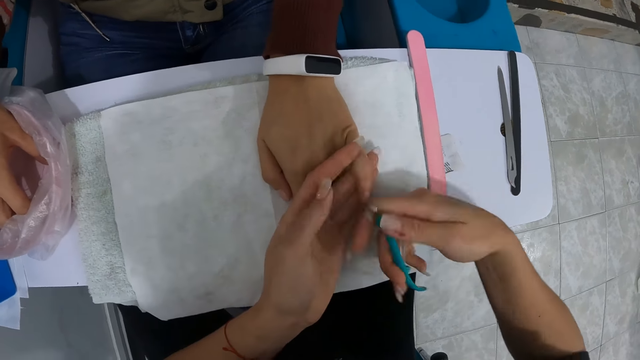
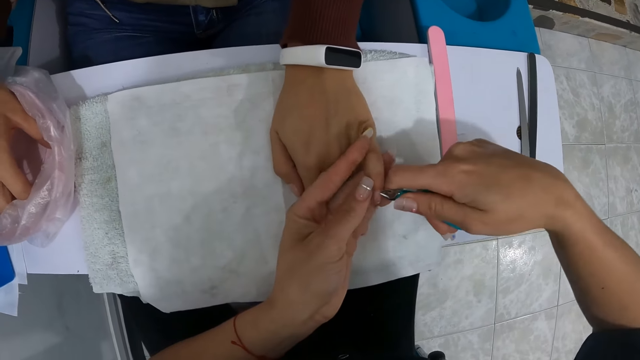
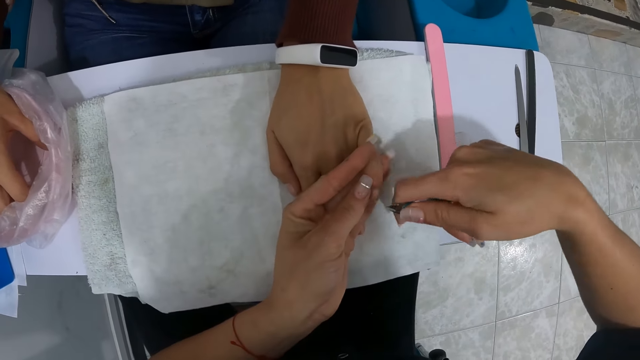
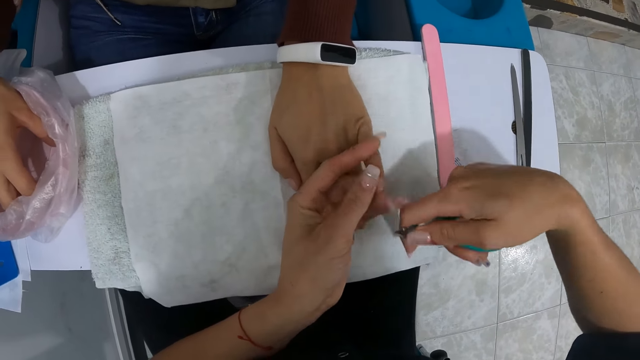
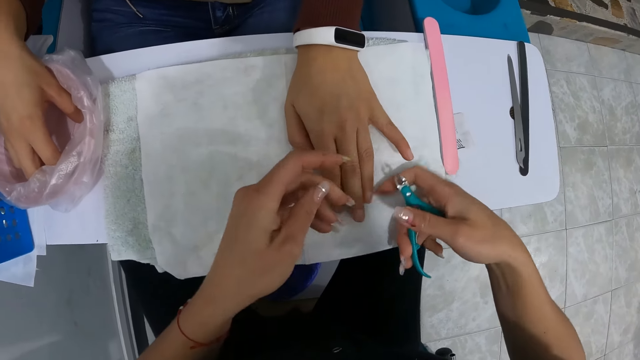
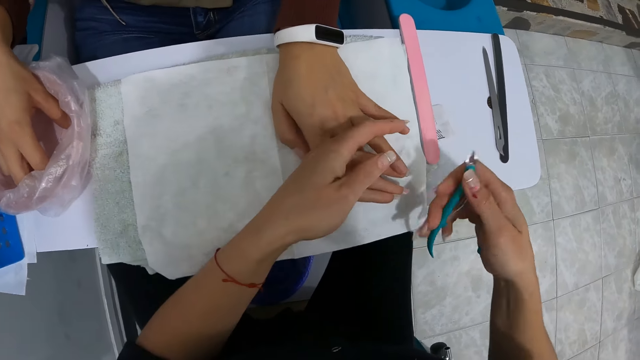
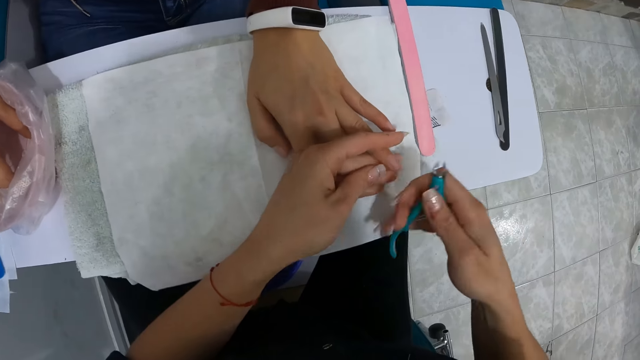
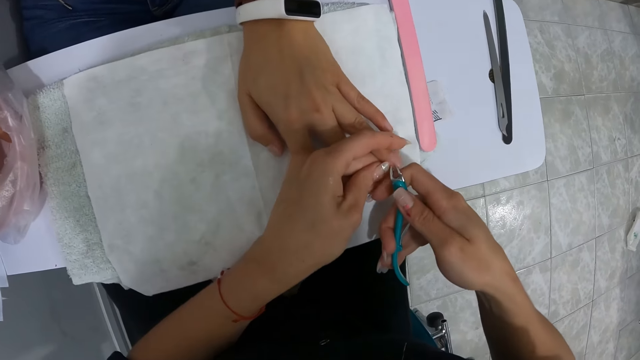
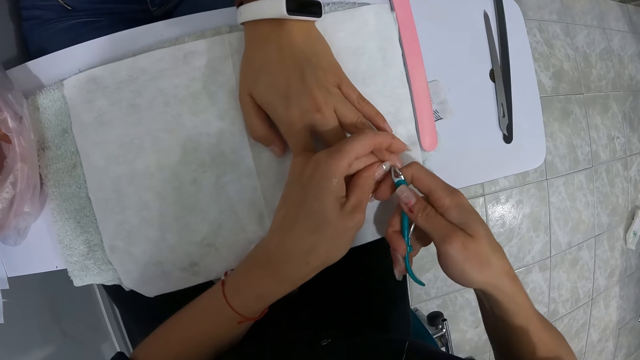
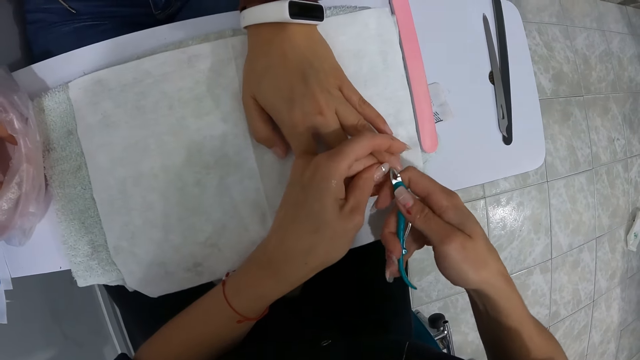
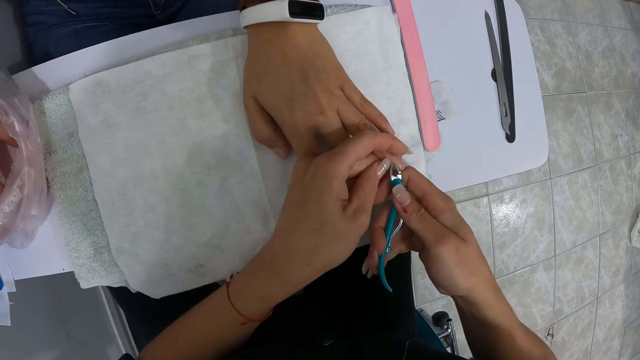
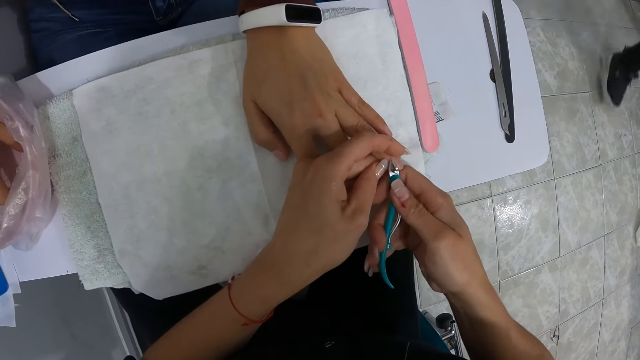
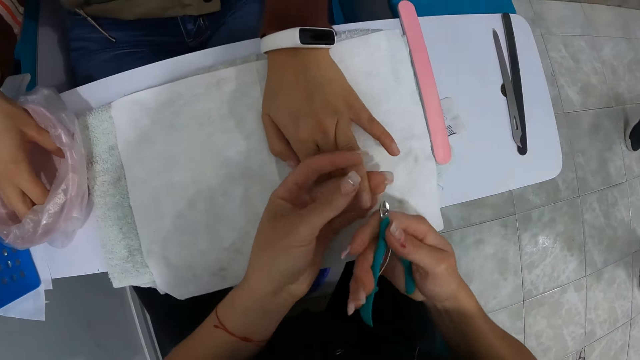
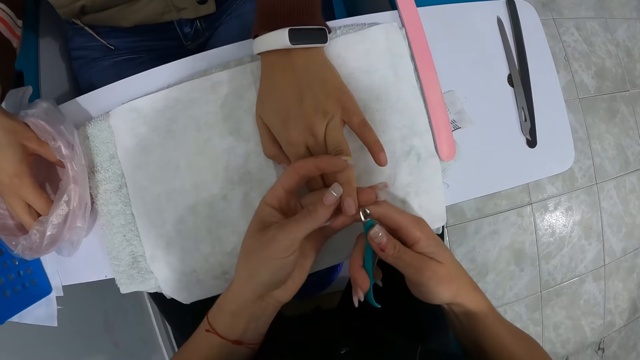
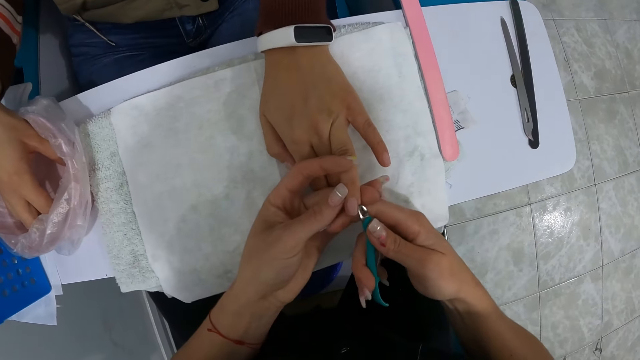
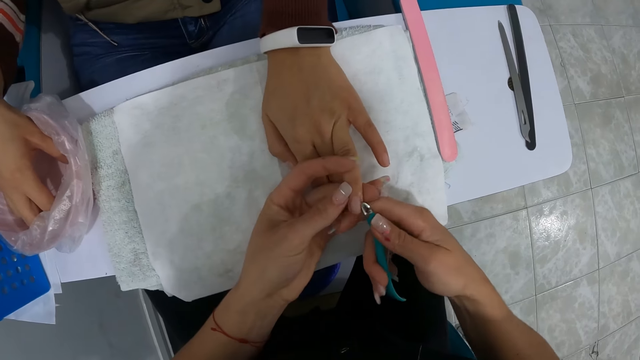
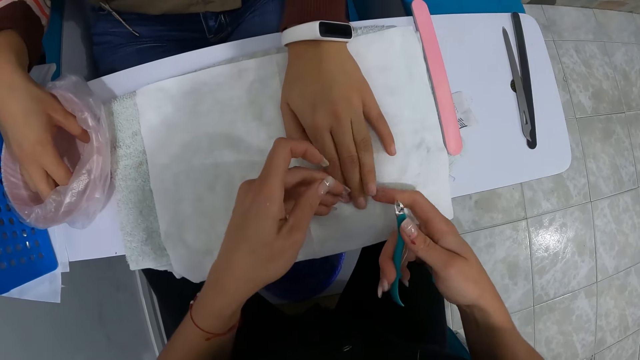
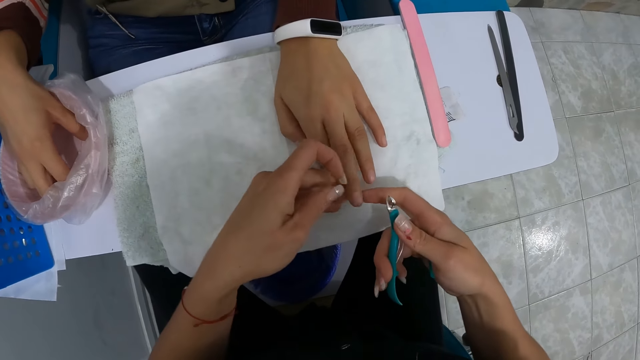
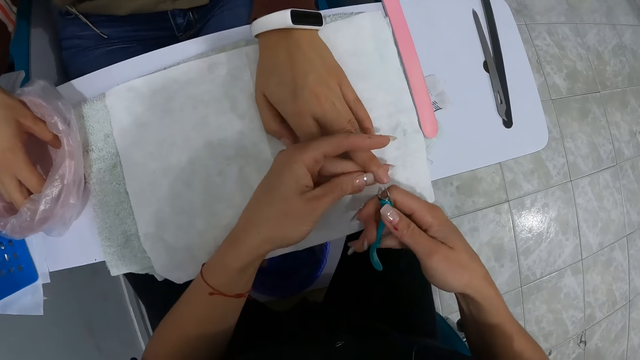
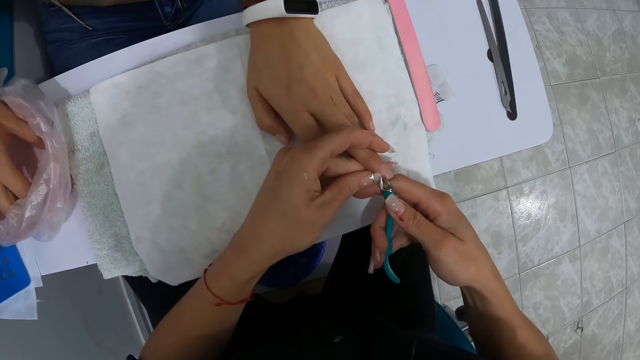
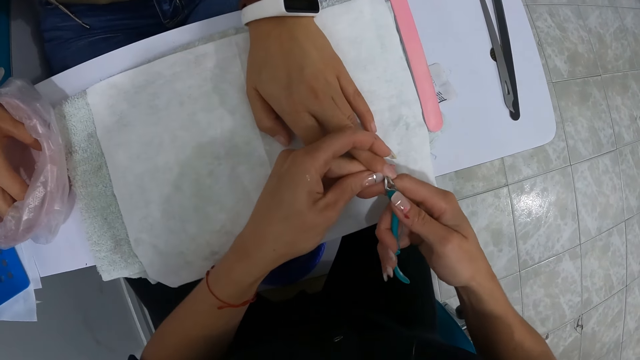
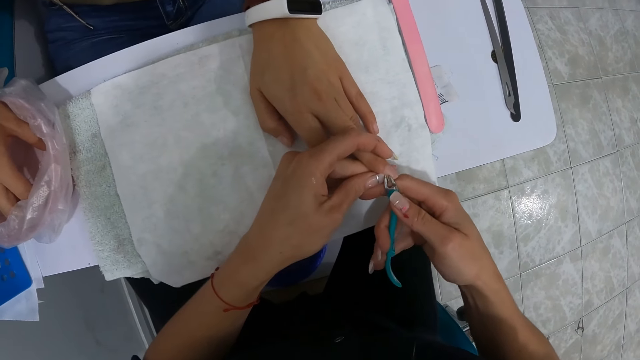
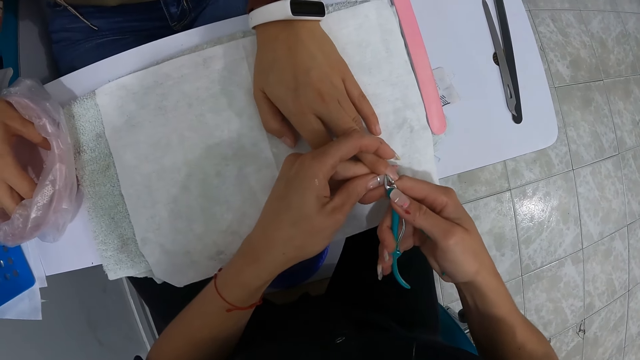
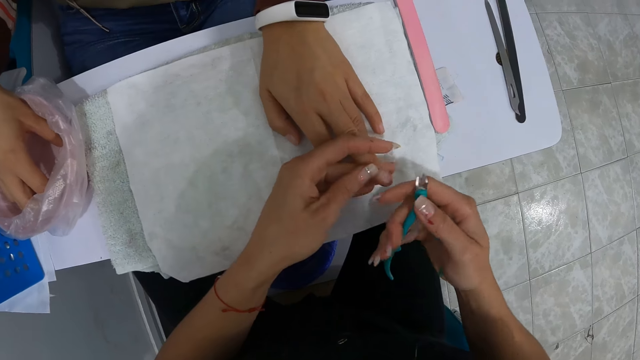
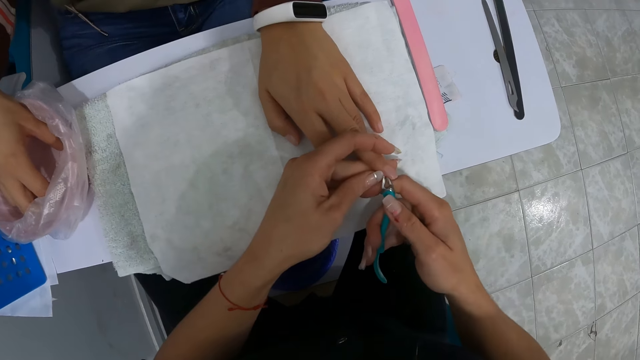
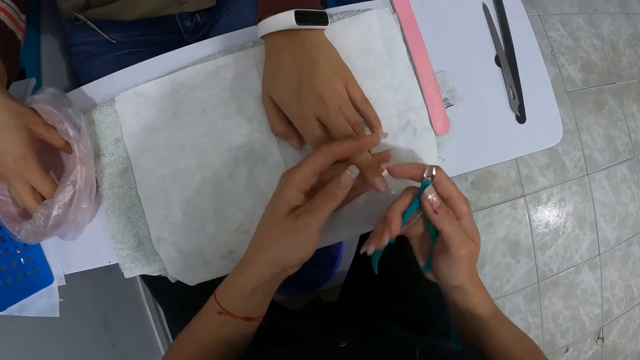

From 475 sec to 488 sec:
The camera wearer cleans the finger of the woman with her left hand. She cuts the finger of the woman with the clipper in her right hand. She cuts it again.

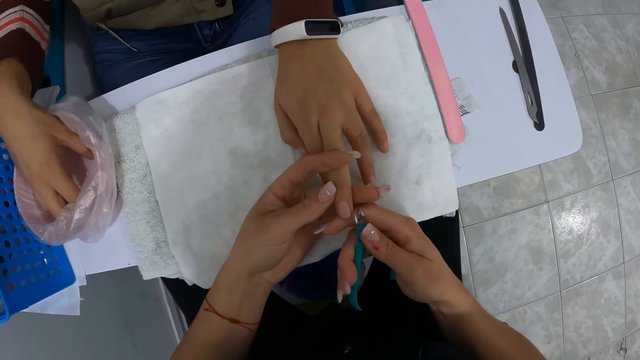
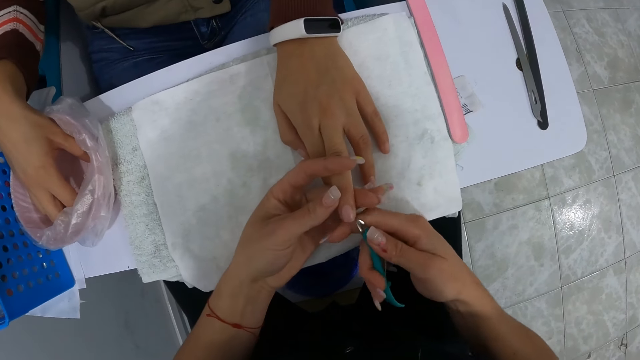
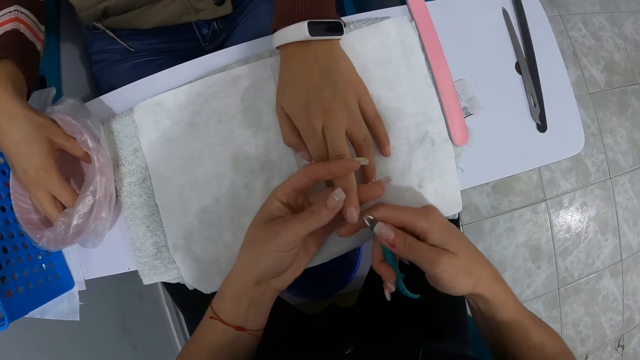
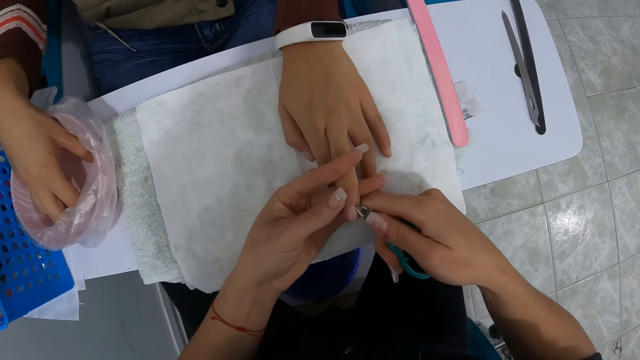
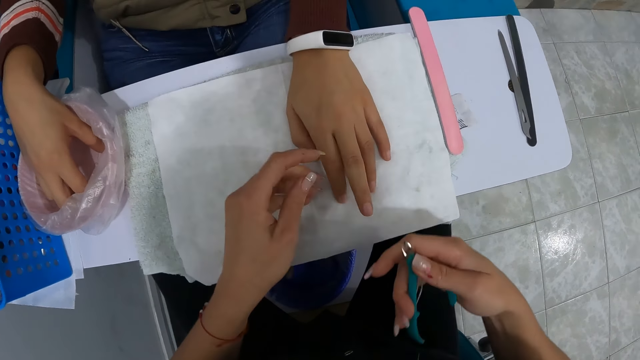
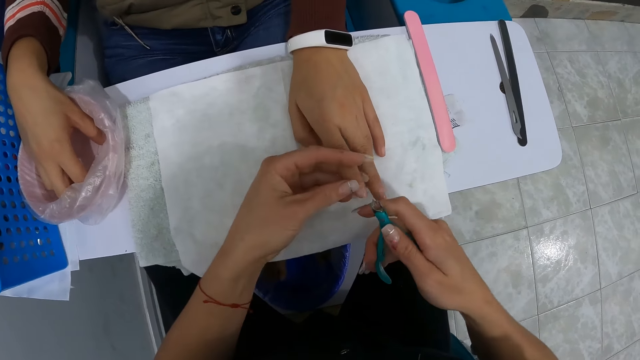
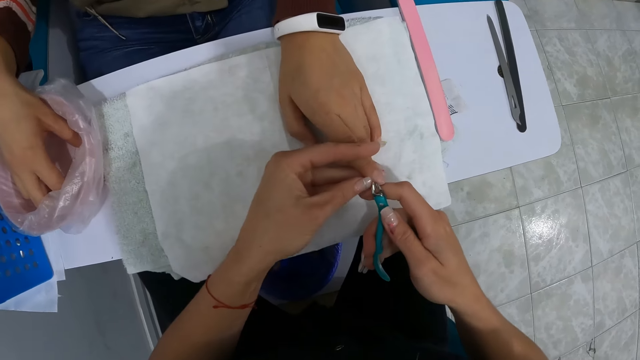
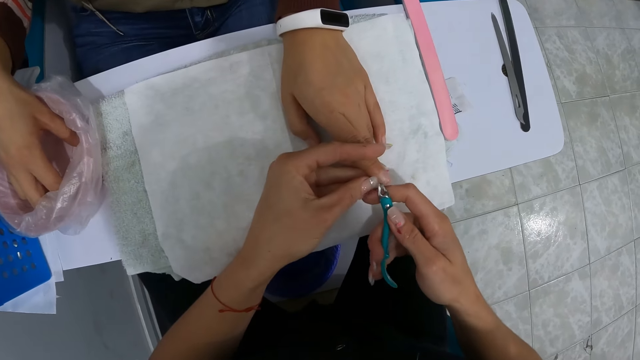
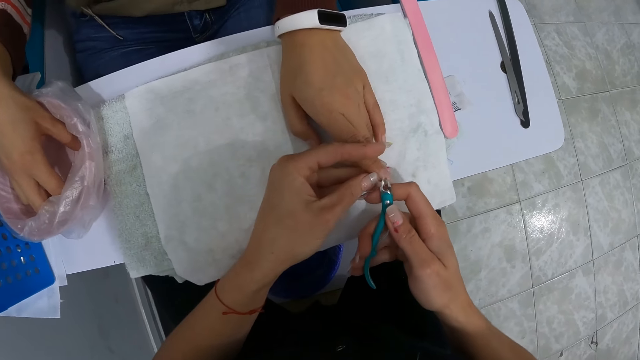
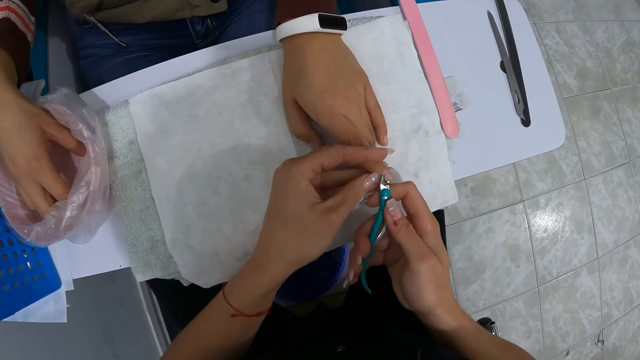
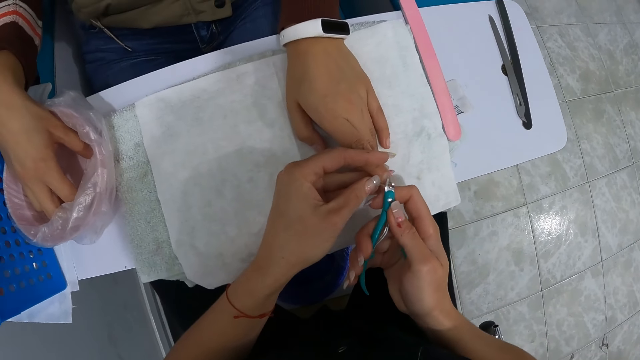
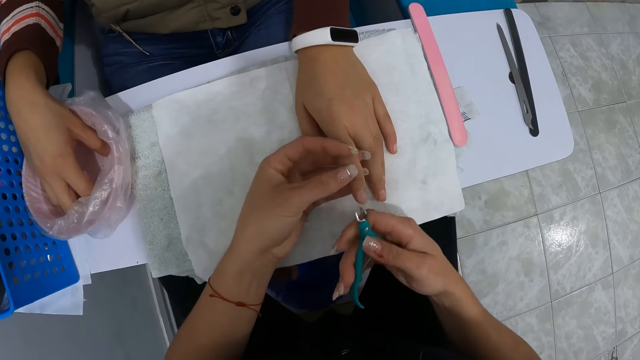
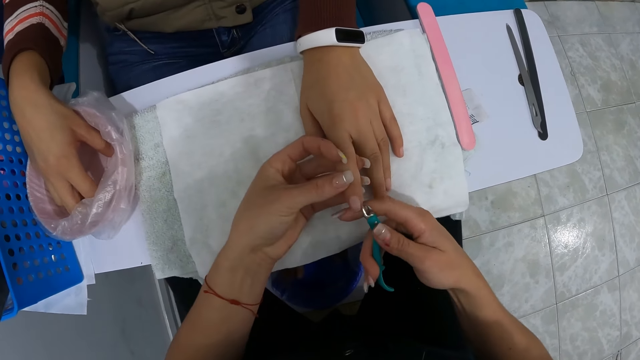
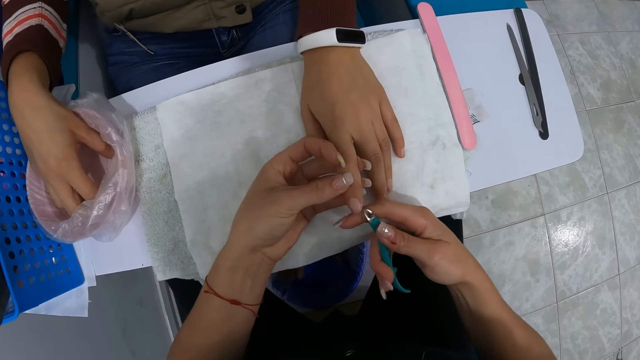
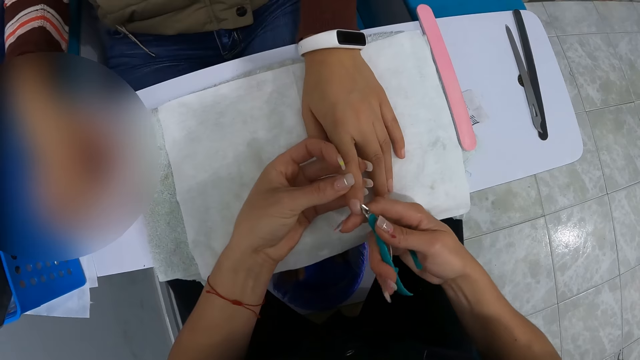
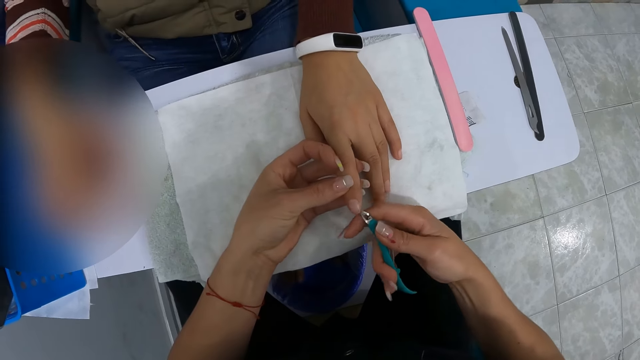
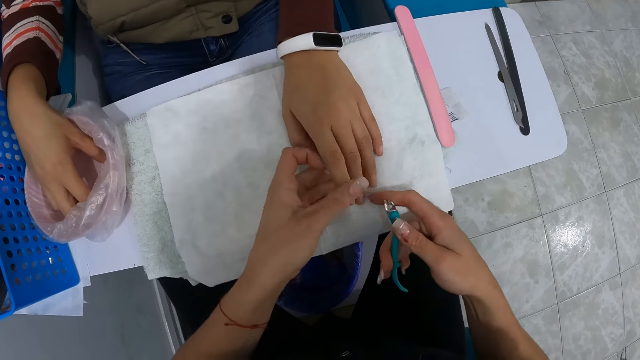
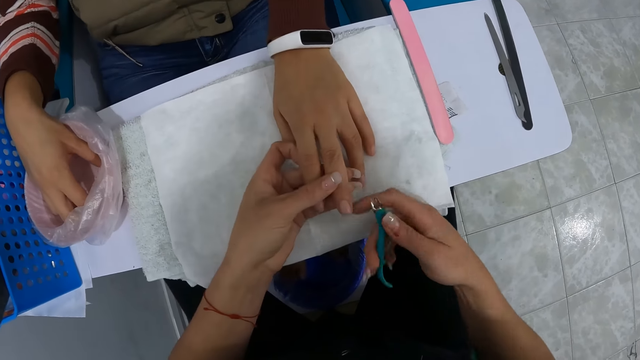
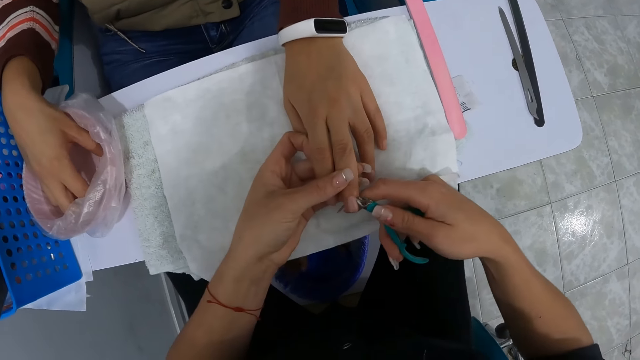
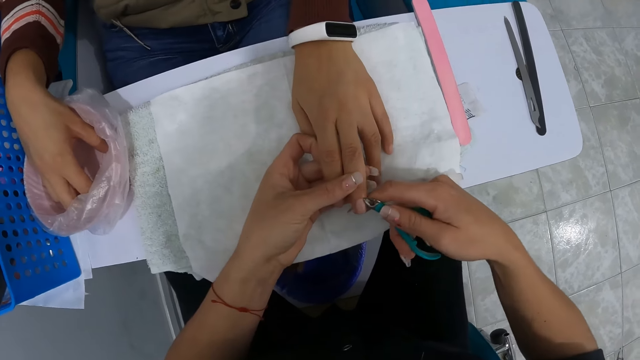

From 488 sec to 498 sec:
The camera wearer cuts the finger of the woman with the clipper in her right hand.
